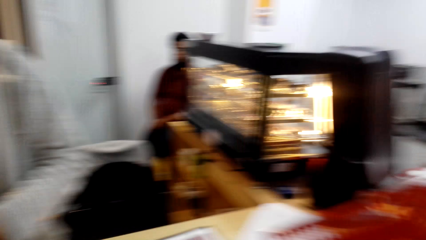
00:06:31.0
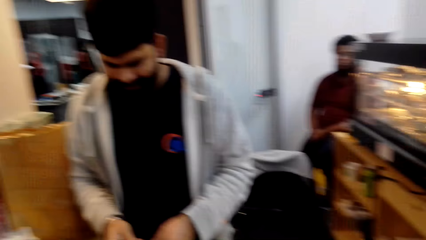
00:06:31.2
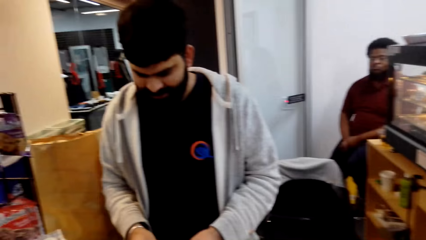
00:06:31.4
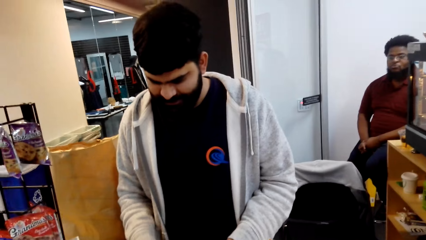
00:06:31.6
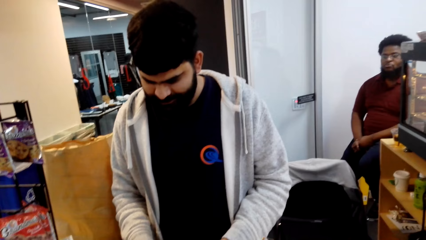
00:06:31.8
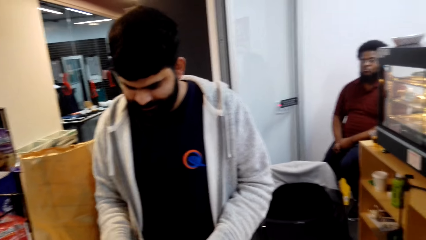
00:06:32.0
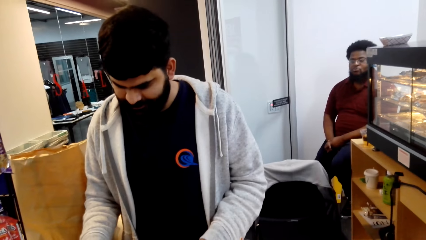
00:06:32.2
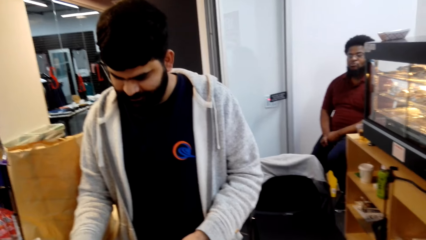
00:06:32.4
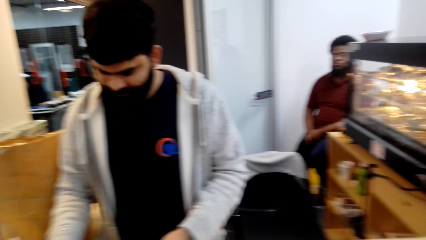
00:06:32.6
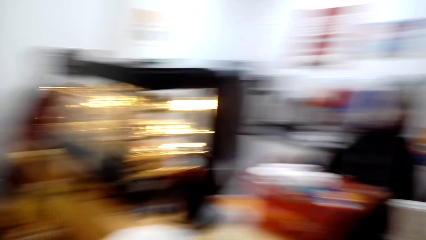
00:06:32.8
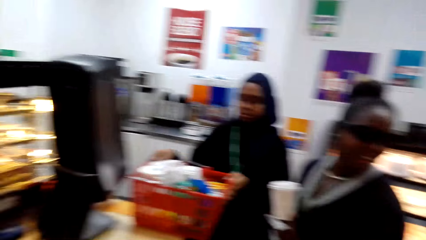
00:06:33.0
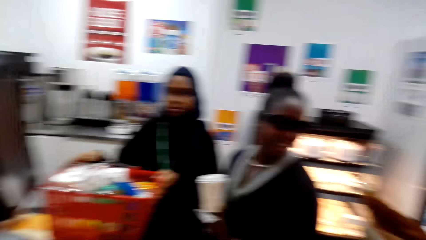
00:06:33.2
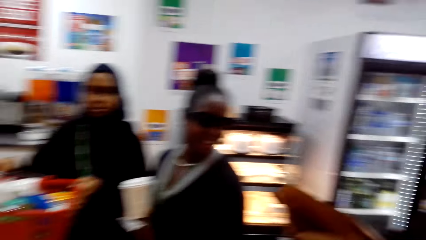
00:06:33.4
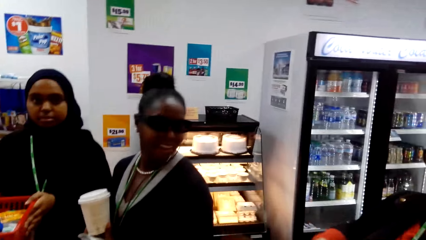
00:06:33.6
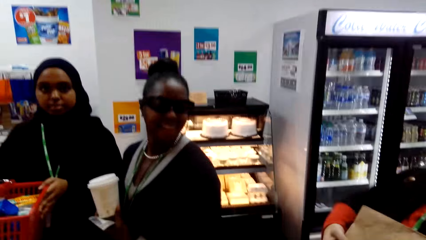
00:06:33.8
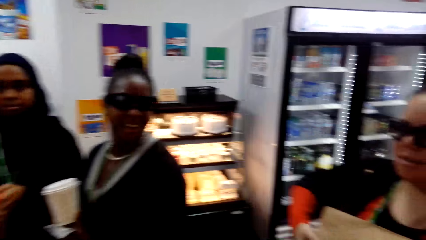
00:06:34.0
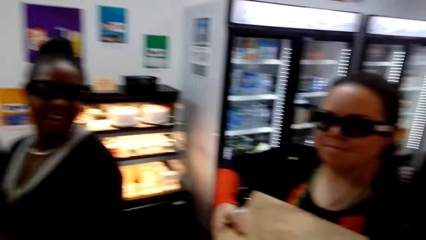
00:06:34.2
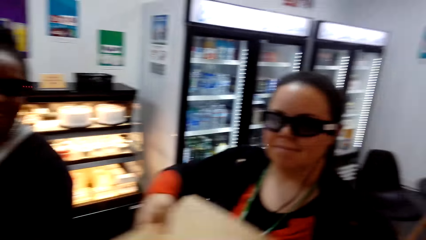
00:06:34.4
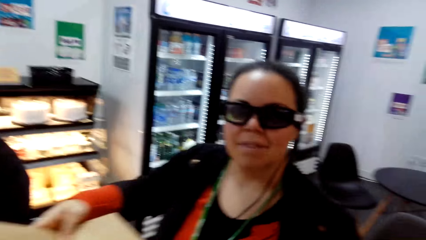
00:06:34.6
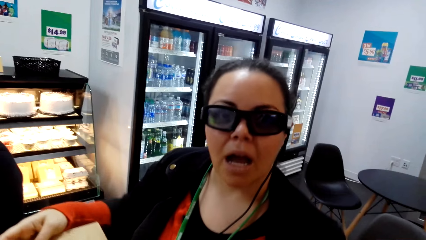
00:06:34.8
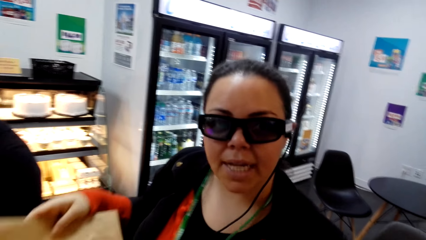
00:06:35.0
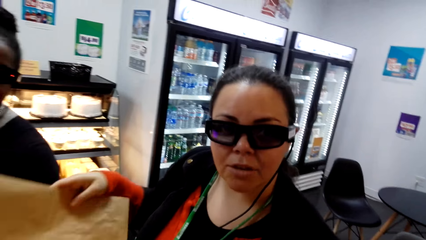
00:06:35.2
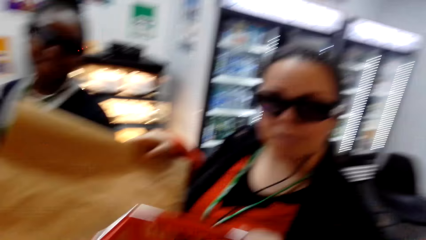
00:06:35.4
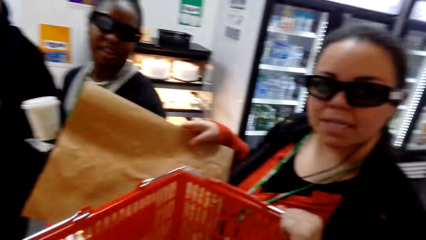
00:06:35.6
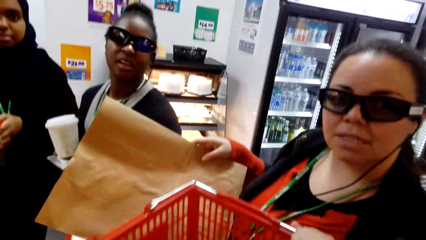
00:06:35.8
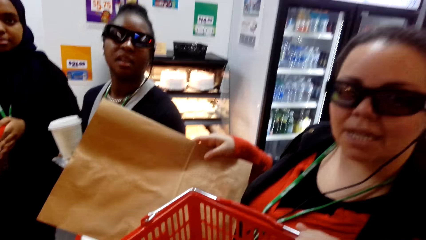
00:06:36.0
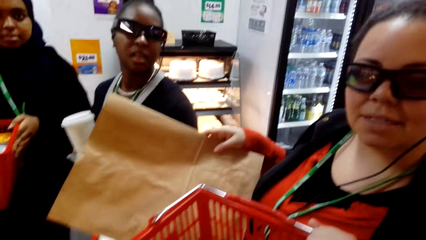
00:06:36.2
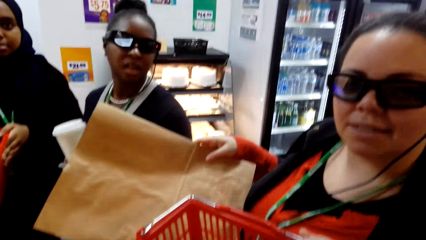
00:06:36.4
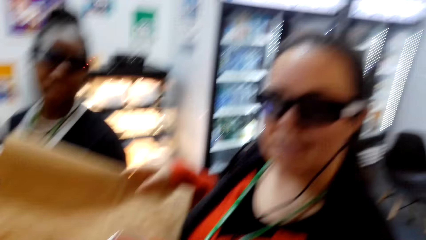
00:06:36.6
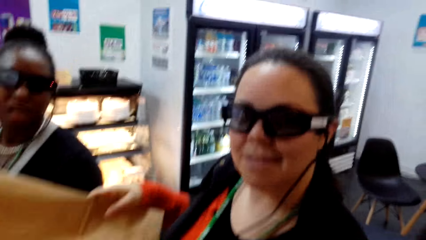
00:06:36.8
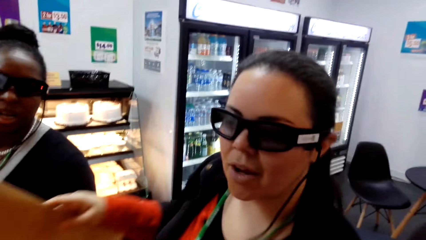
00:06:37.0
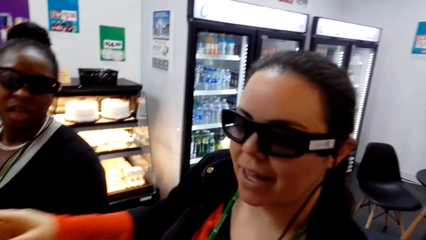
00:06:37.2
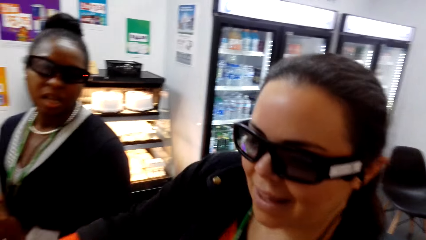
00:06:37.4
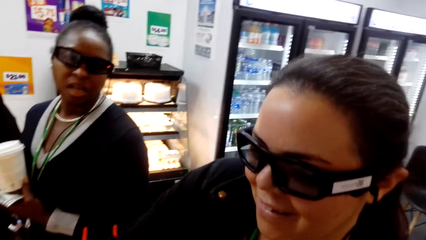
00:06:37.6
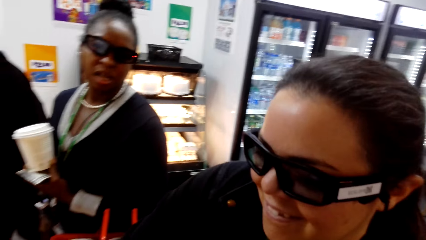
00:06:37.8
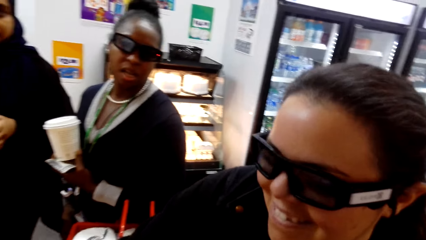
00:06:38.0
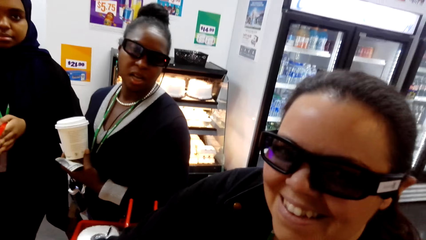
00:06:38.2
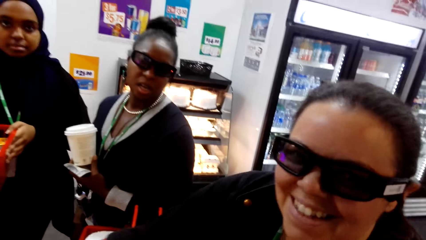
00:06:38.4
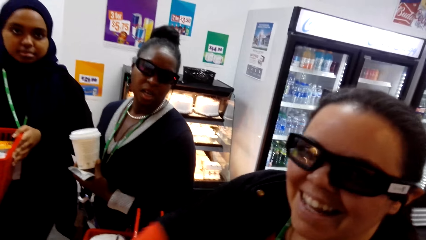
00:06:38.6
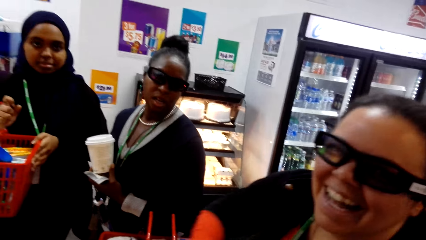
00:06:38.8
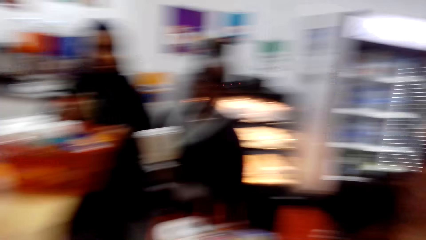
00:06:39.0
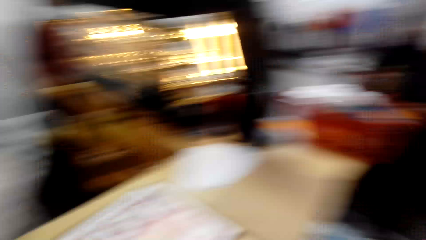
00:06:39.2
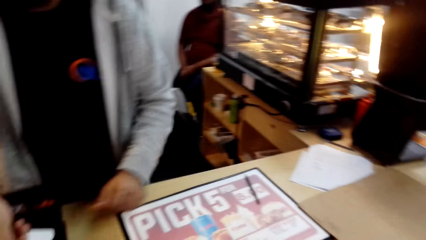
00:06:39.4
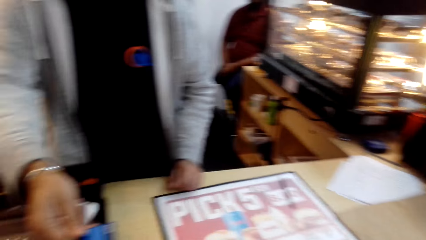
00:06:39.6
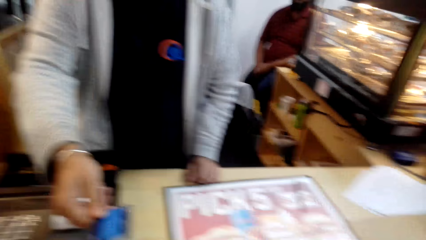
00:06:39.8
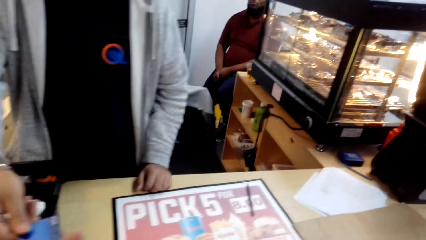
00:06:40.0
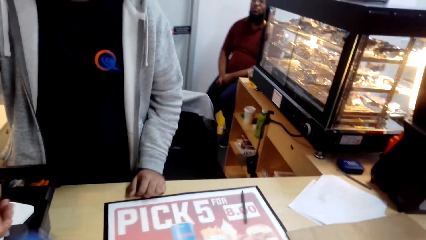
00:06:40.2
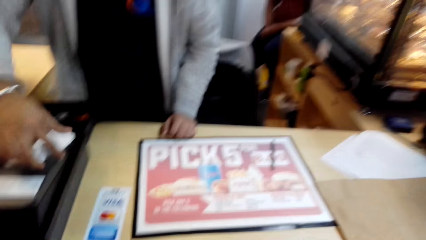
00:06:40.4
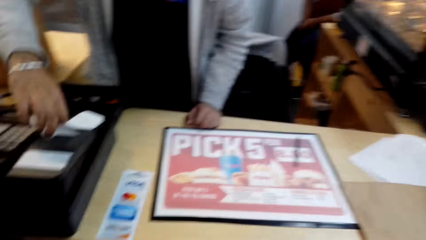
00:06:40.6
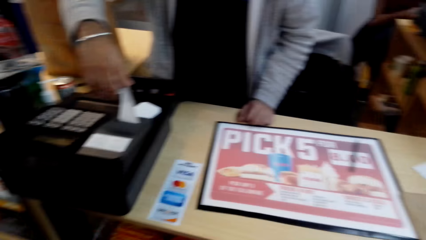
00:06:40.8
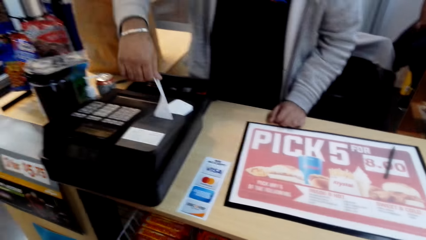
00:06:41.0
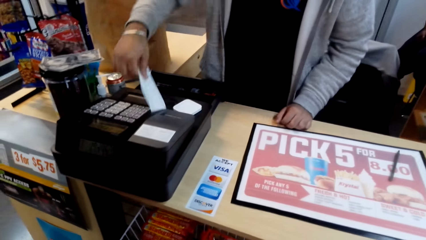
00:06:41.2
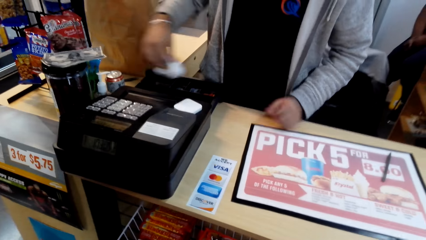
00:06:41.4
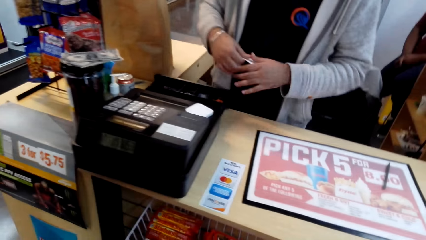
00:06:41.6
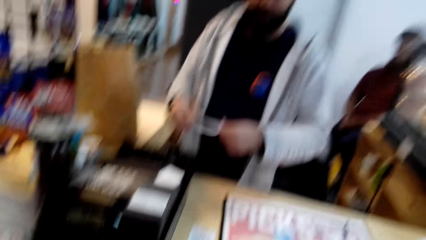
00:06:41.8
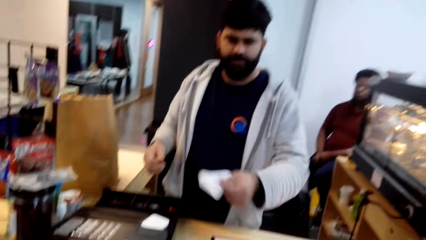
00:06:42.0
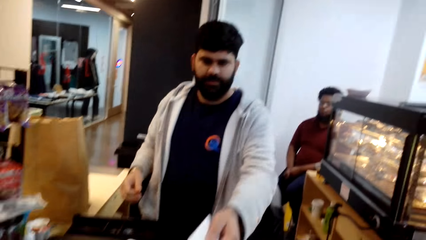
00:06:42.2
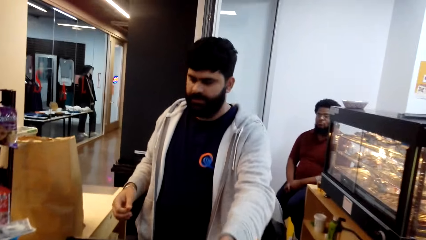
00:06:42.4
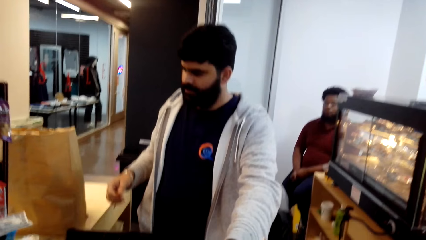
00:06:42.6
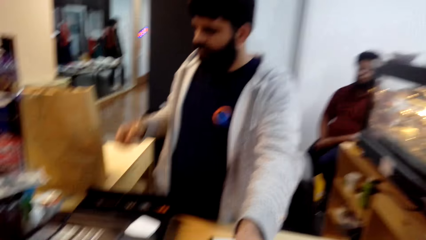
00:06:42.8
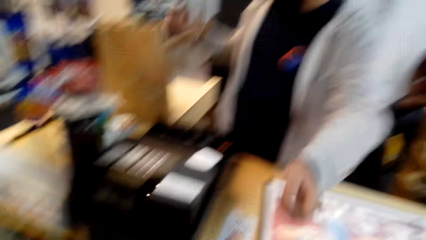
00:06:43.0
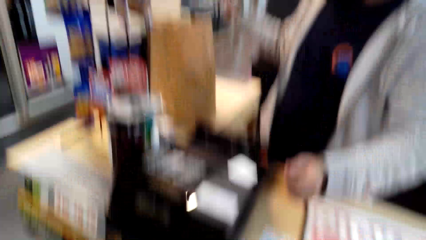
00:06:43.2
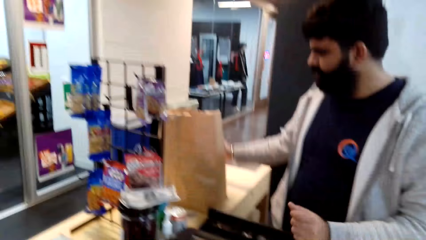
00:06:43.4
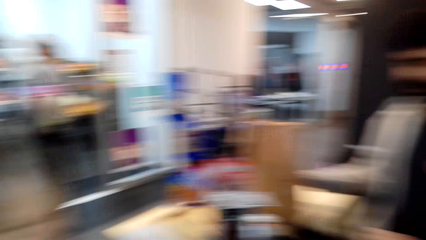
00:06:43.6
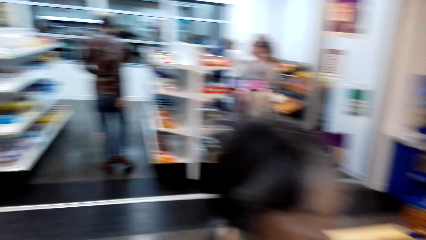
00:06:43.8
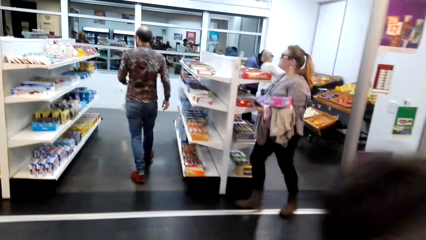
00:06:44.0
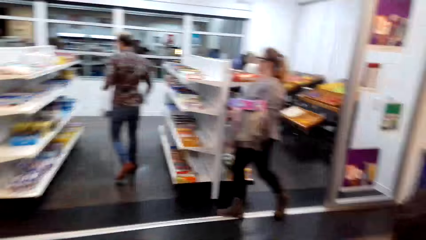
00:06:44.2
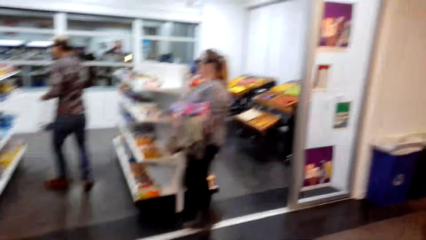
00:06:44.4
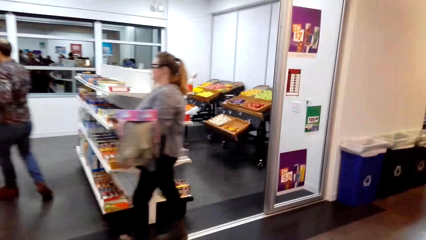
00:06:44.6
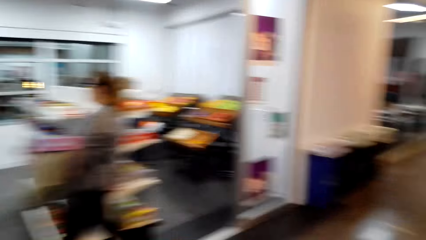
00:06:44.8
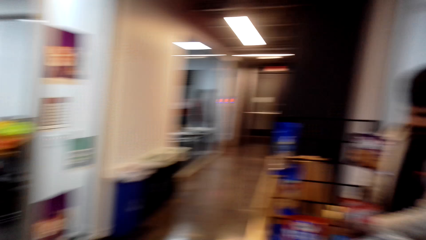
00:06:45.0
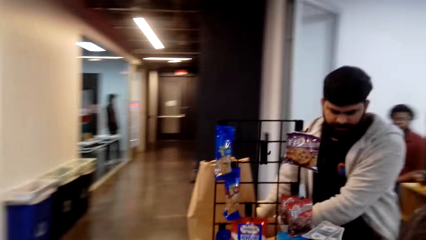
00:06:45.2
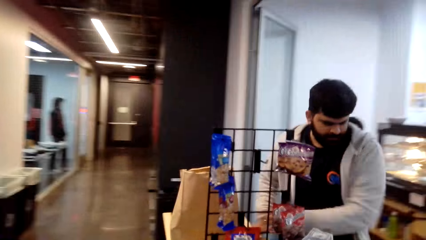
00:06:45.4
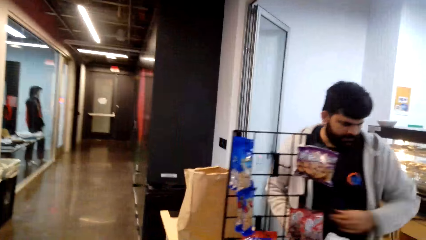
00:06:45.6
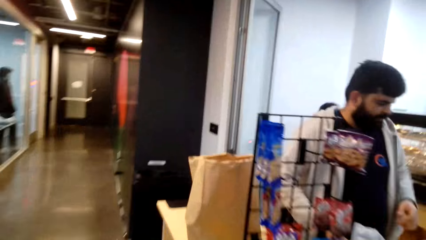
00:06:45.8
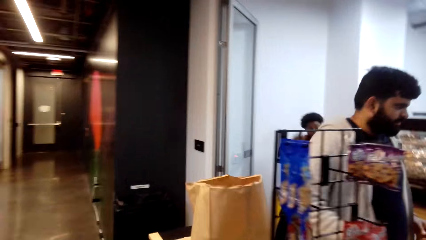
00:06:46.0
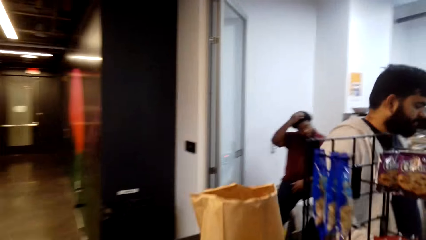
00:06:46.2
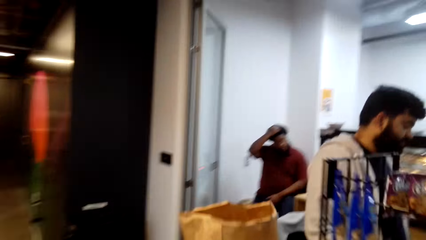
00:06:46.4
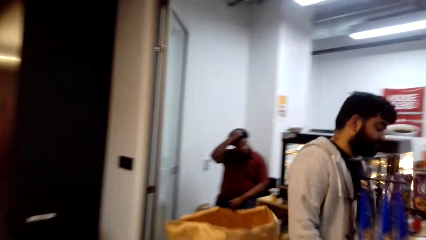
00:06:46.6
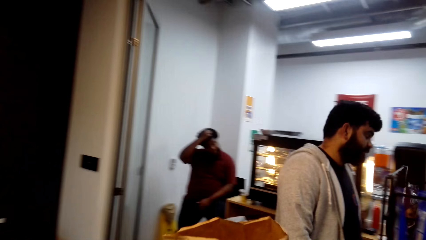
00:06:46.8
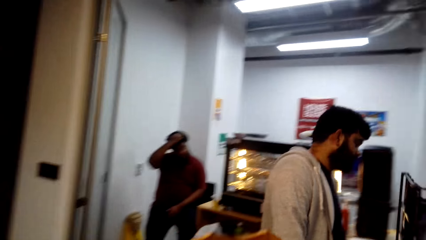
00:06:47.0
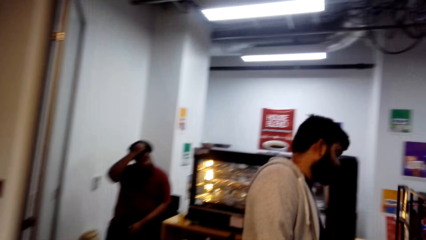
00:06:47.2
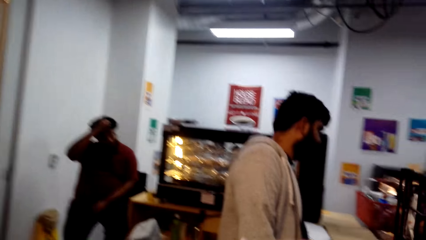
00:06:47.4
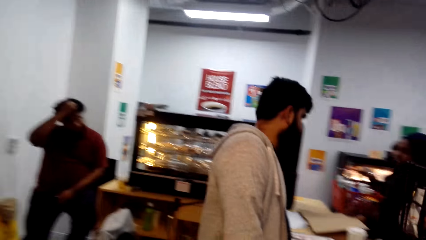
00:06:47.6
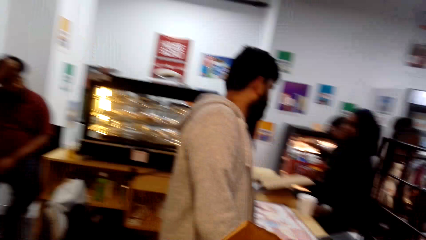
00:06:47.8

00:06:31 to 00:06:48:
The camera wearer puts the card in a machine and picks up a basket. A woman carries a paper bag. Another woman talks to the camera wearer. The camera wearer talks to the other woman. The other woman talks to the camera wearer. The first woman holds a basket. The other woman laughs. The camera wearer turns around. A man hands the camera wearer the card. The man cuts the receipt, takes the receipt, and switches the receipt to the other hand. He hands the camera wearer the receipt. The camera wearer walks around the store. Another woman walks around. The man looks around.
